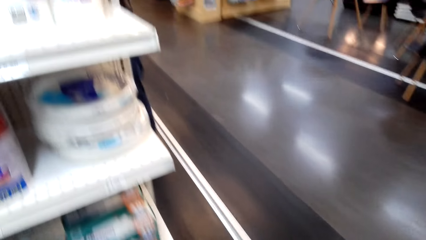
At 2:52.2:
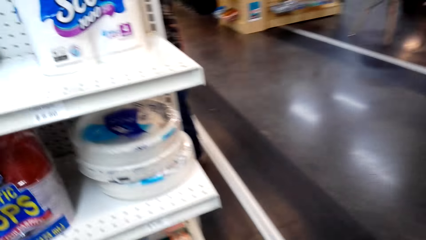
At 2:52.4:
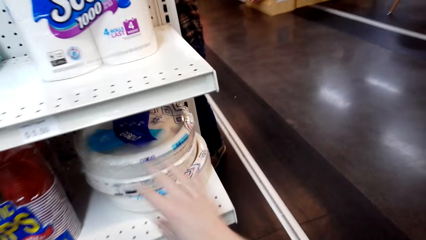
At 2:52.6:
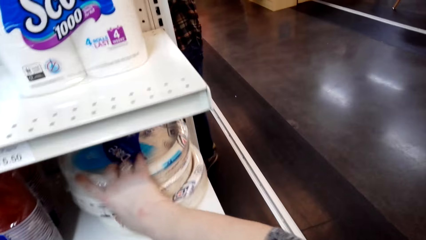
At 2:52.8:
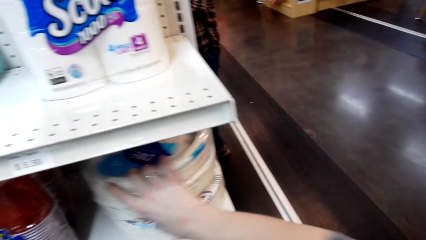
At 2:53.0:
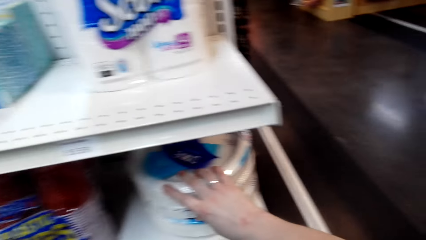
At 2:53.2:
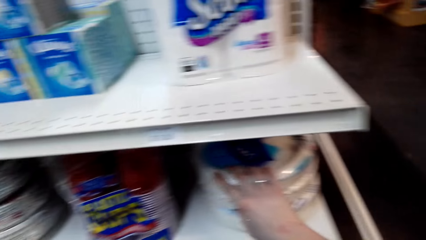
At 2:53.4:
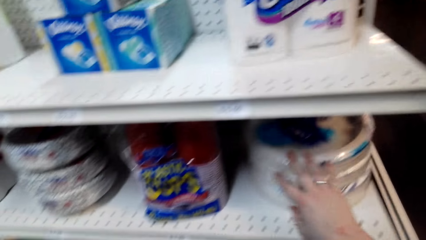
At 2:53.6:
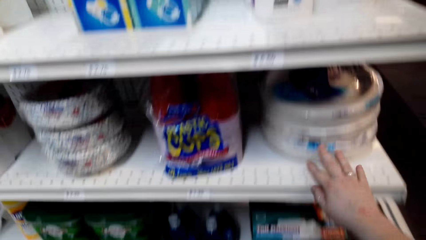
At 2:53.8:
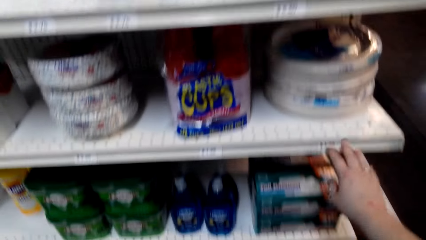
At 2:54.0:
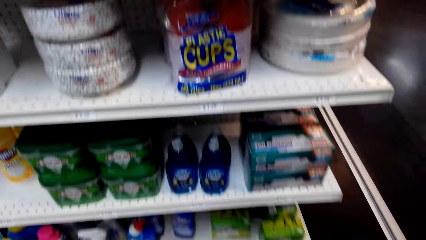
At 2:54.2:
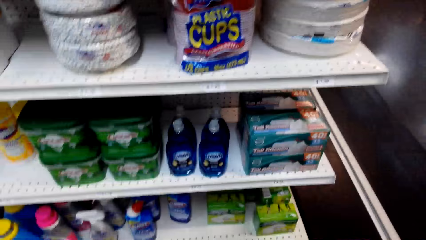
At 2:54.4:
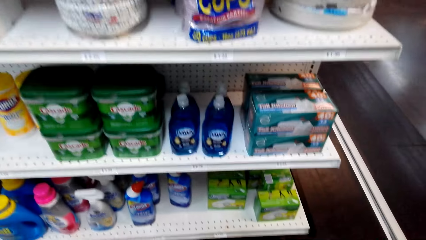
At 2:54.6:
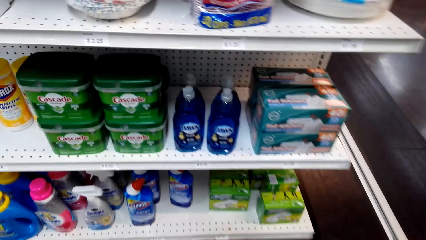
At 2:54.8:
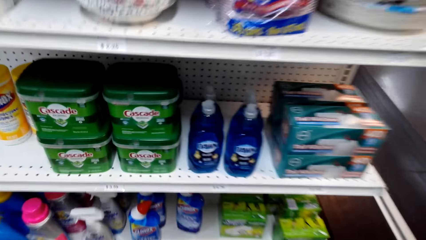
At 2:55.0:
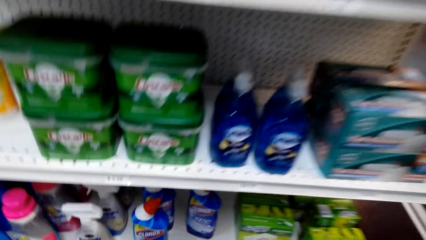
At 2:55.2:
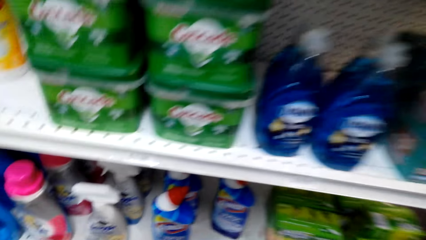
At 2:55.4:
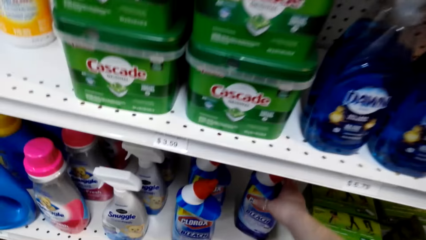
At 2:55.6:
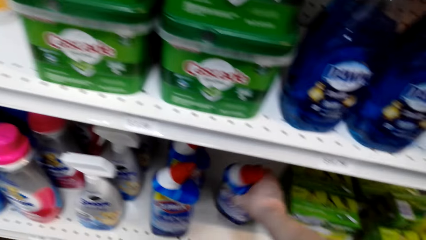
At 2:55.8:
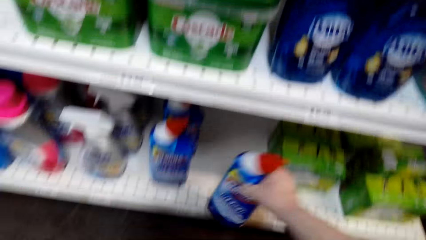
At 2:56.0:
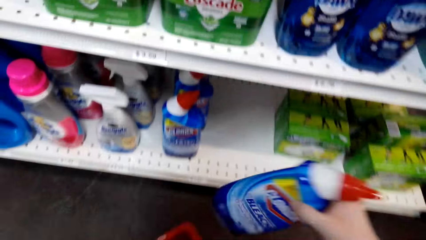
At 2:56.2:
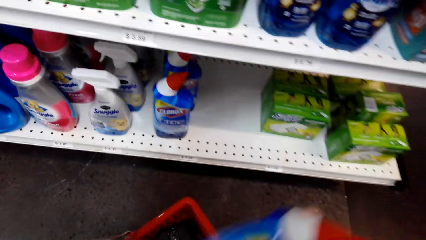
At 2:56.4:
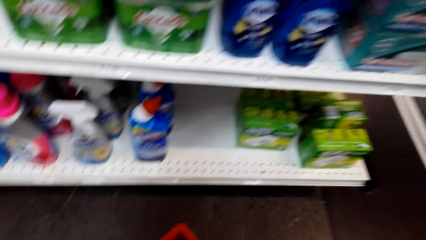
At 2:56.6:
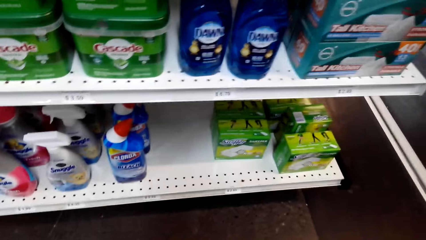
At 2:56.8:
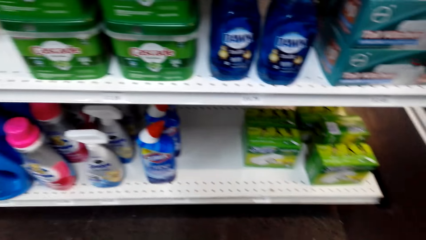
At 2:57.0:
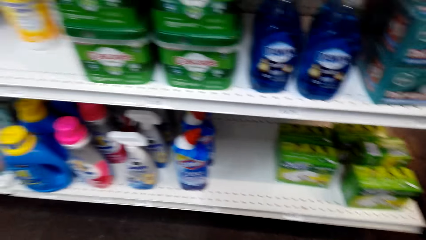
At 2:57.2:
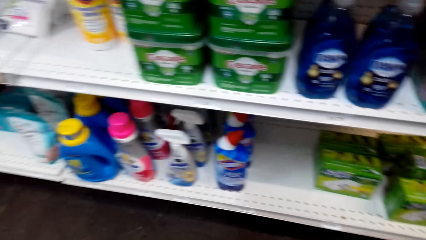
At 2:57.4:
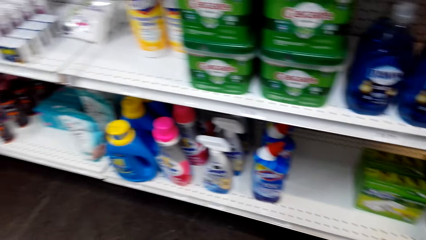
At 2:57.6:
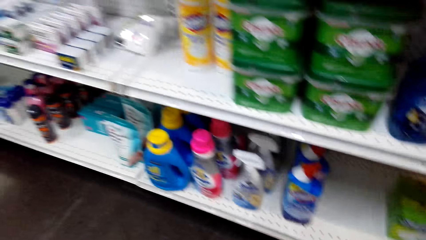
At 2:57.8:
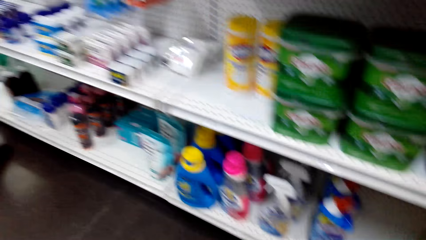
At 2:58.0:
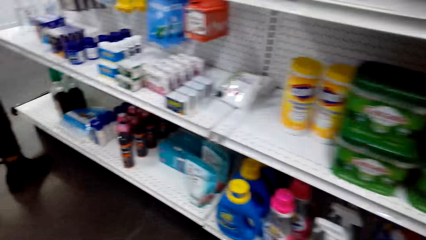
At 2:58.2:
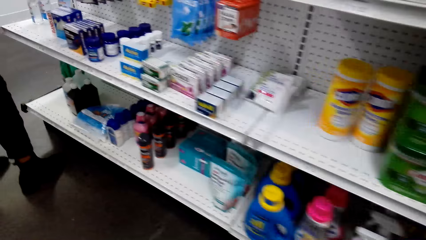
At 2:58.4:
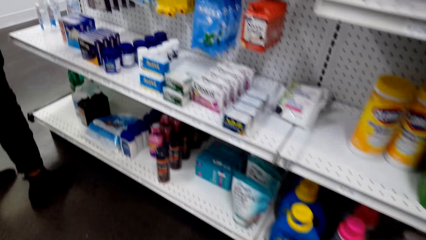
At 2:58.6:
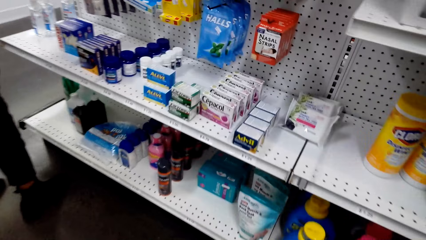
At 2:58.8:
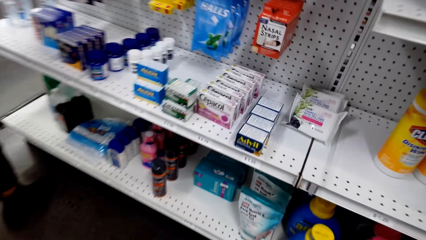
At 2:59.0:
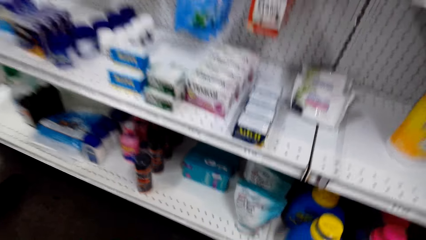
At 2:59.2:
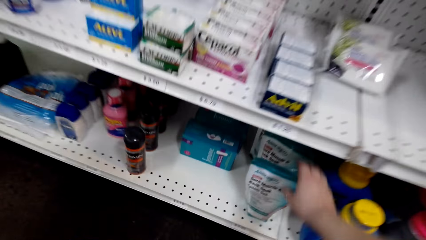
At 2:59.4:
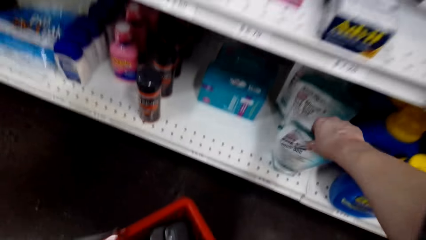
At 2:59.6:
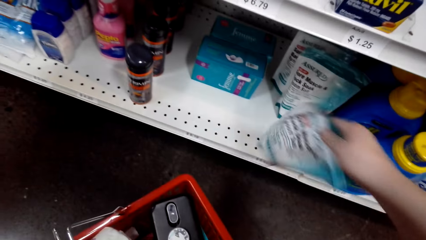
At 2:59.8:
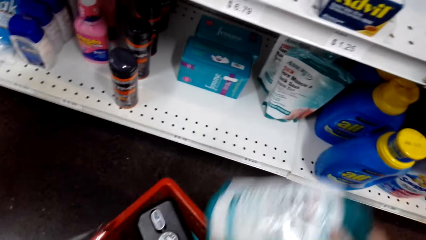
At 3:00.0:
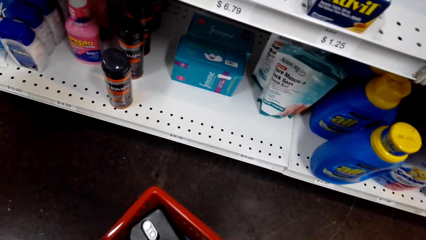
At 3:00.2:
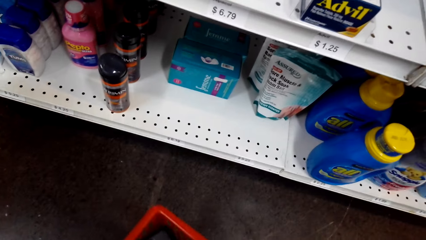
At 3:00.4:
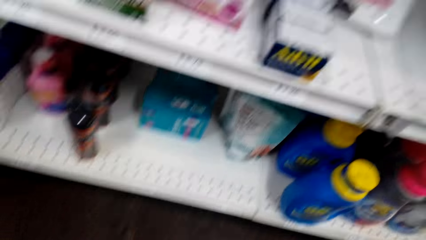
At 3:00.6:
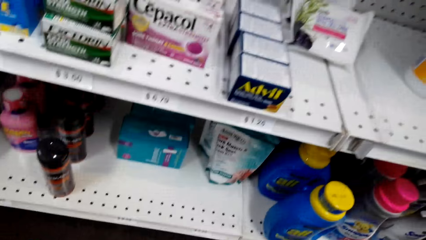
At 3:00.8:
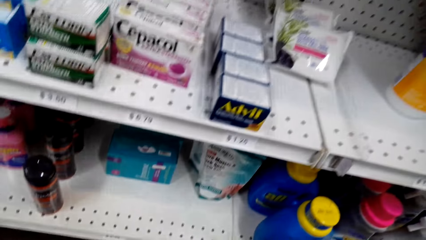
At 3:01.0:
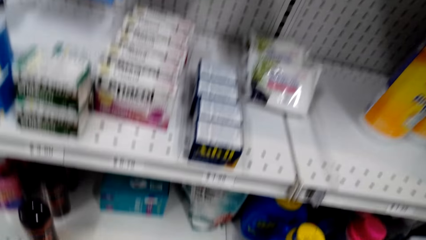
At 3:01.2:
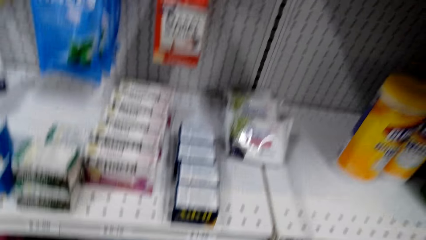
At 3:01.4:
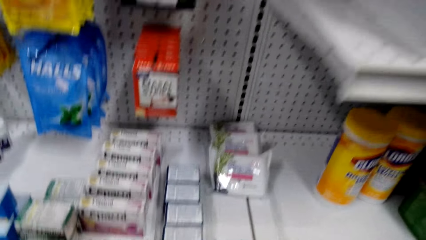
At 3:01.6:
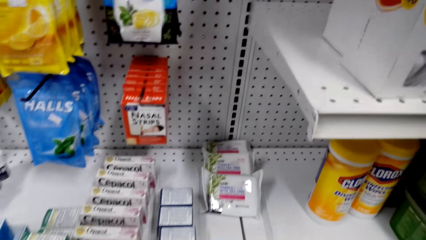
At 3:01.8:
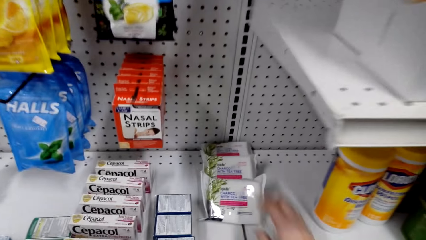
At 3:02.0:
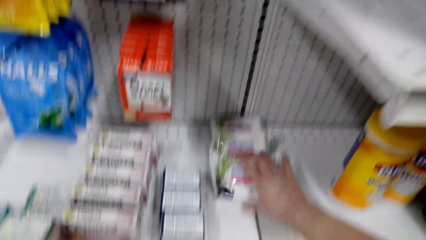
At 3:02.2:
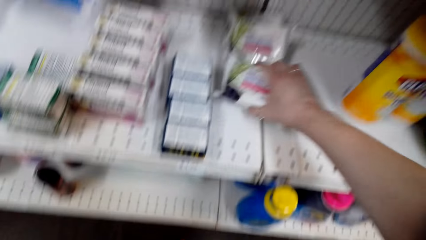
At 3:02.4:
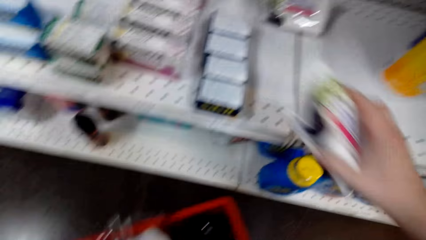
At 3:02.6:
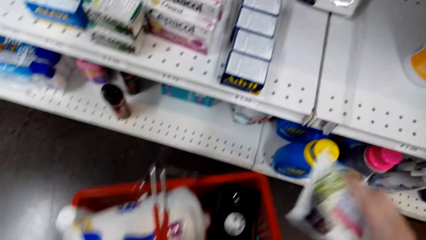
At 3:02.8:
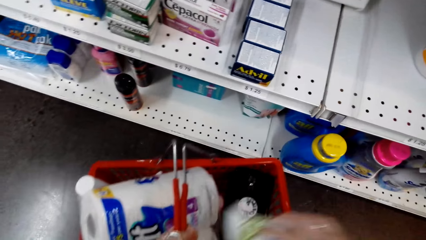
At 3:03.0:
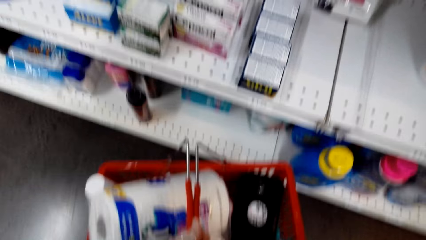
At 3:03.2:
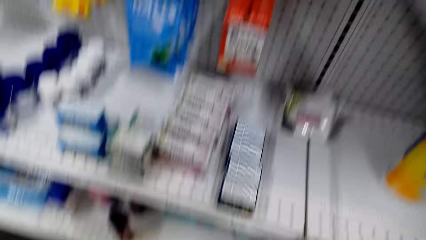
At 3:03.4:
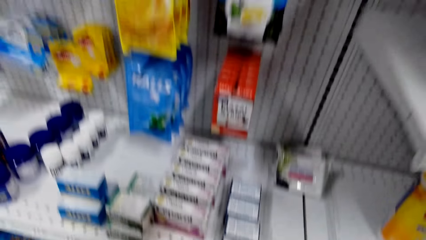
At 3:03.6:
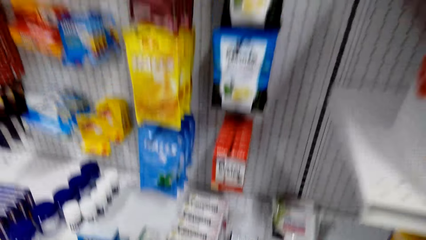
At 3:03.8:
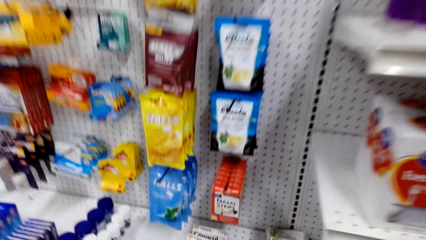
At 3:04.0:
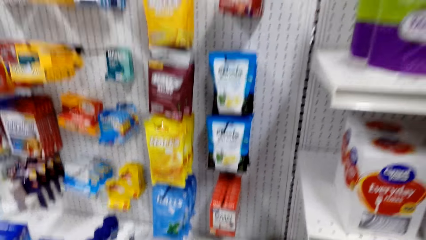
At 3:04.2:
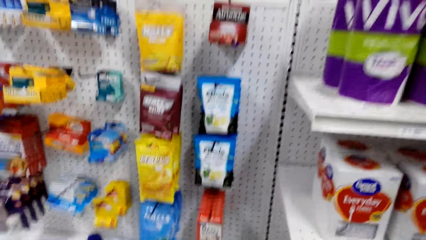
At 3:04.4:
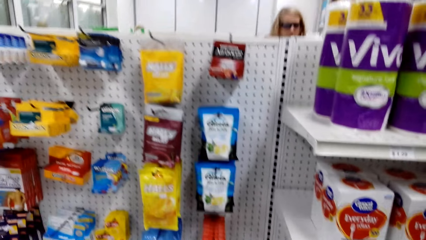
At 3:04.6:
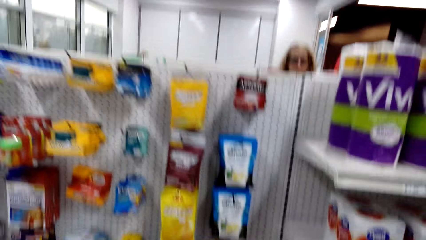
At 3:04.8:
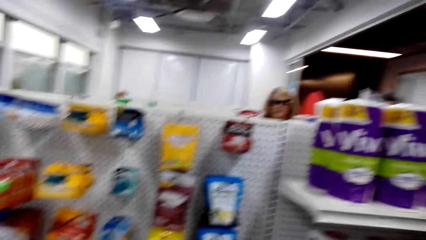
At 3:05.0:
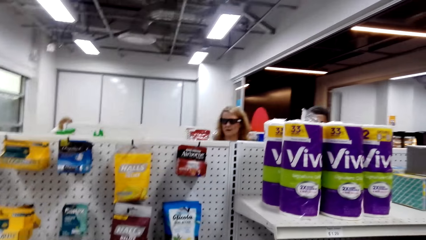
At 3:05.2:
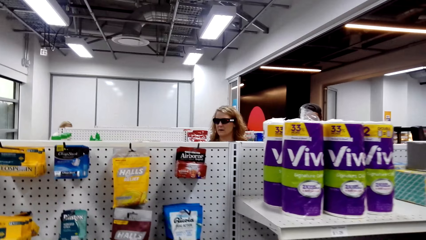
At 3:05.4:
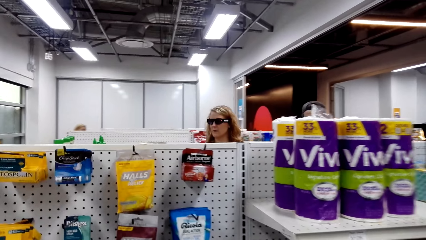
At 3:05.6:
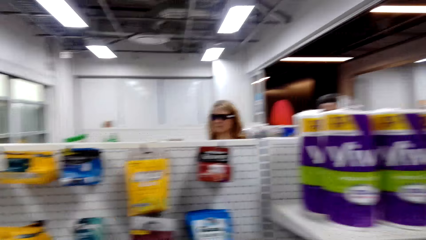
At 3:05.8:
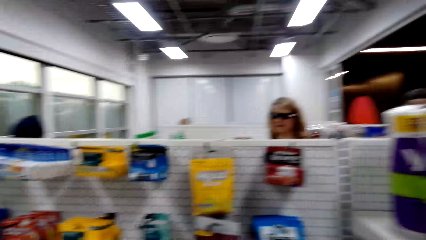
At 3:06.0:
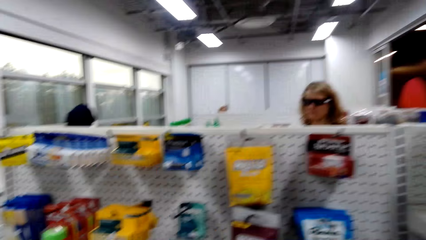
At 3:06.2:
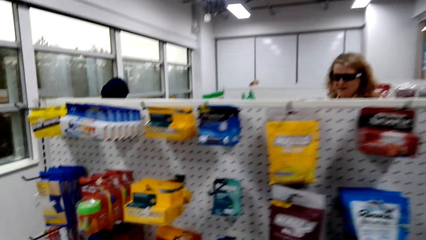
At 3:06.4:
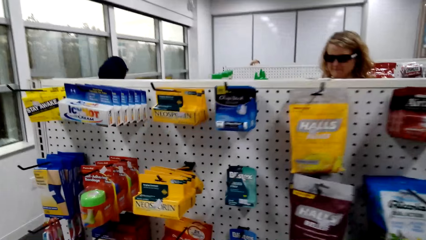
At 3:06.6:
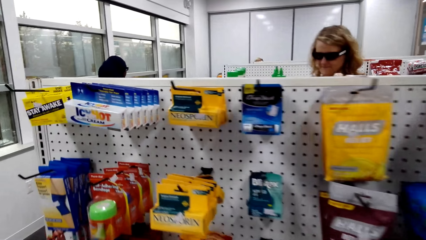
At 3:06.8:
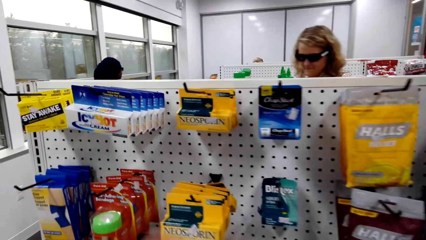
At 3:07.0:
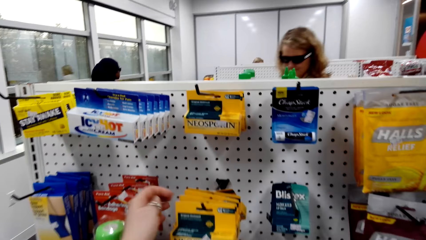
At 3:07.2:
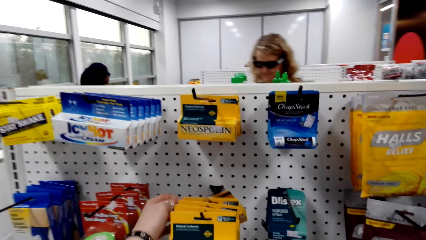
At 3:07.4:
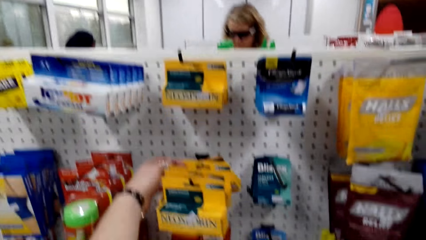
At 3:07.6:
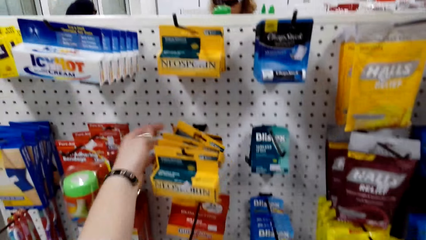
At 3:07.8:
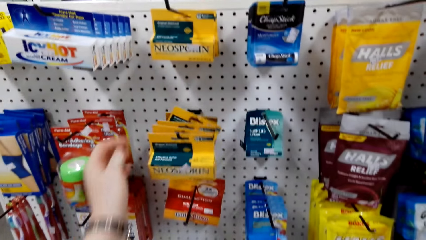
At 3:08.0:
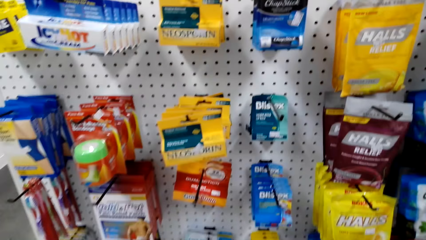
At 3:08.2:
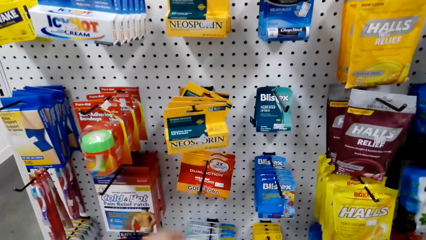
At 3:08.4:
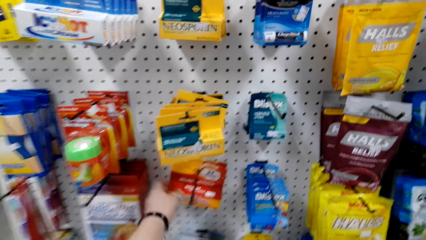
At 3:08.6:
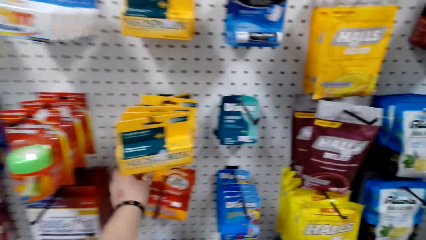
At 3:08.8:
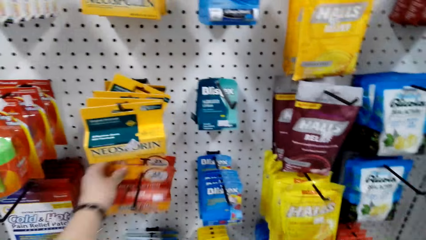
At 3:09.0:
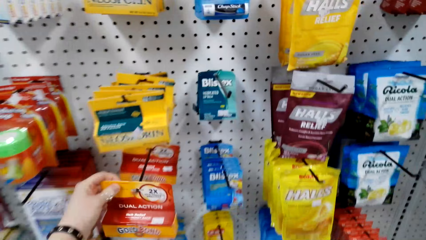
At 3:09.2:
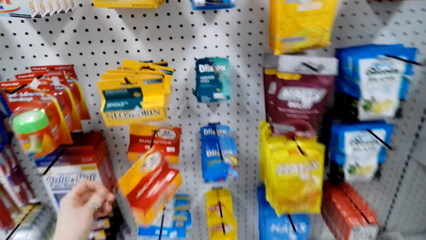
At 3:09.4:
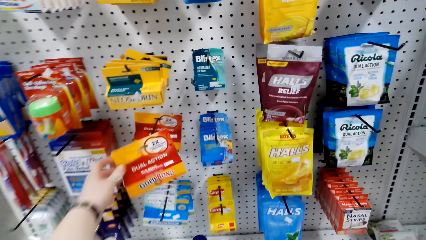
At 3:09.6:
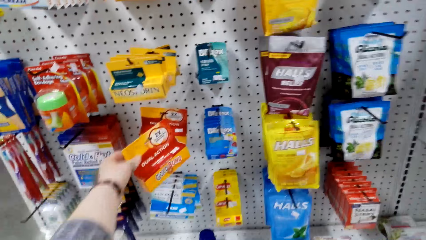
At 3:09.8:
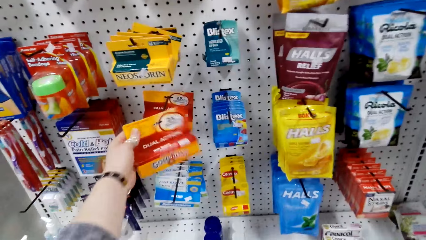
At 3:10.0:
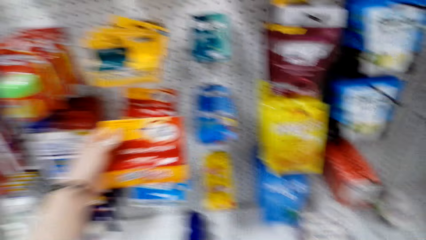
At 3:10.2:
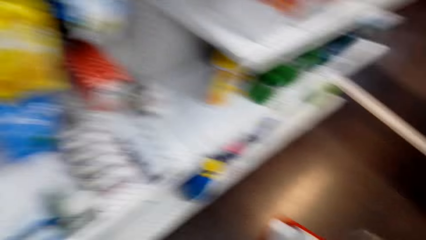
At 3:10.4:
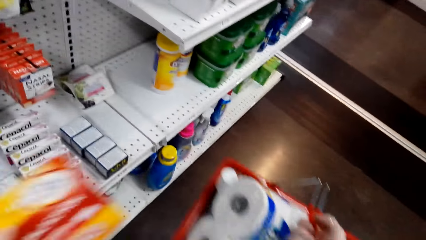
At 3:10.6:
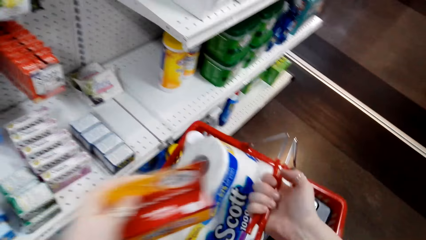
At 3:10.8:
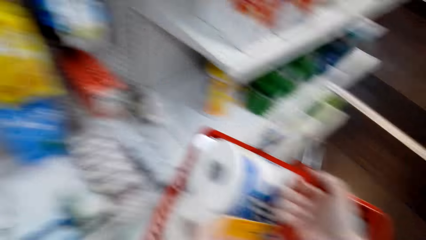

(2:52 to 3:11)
The camera wearer touches something on the shelf. They stare around the shop. They pick Harpic from the shelf. They put something in the cart. They walk around the shop. They pick items from the shelves. They put something in the cart from the shelf. They stare at items on the shelf. They touch something from the shelf. They put something in the cart from the shelf.
